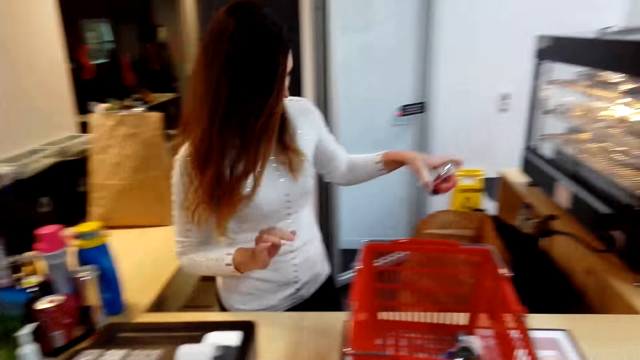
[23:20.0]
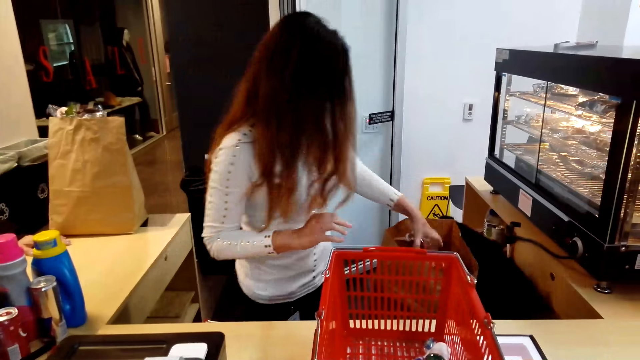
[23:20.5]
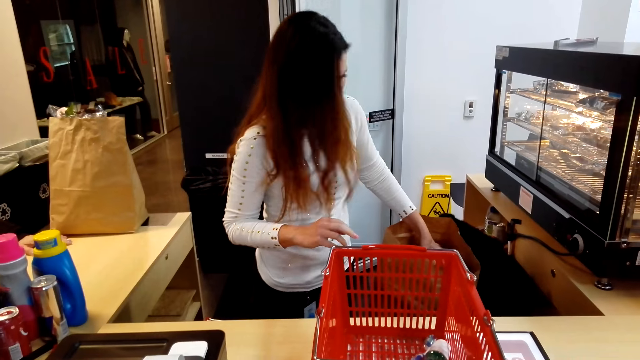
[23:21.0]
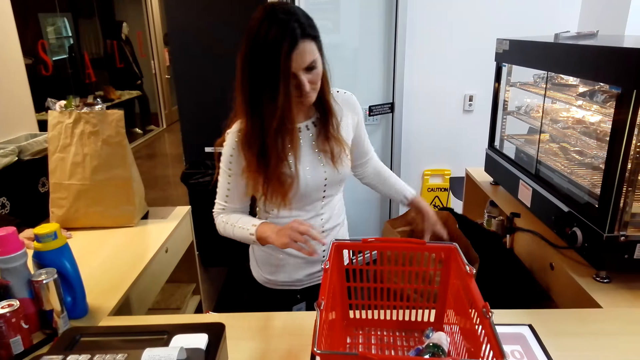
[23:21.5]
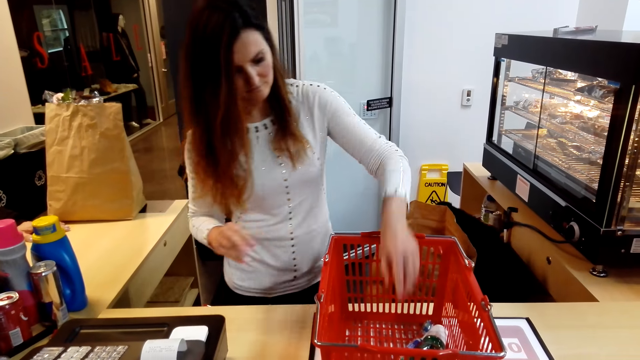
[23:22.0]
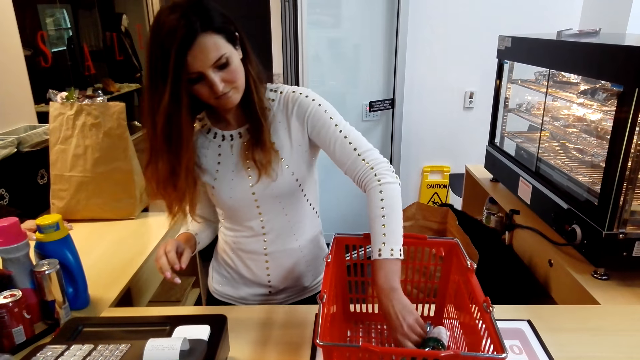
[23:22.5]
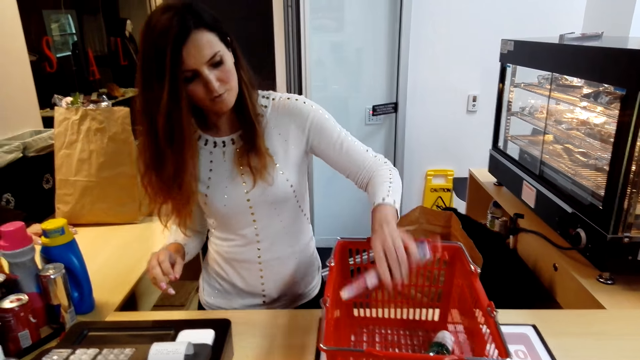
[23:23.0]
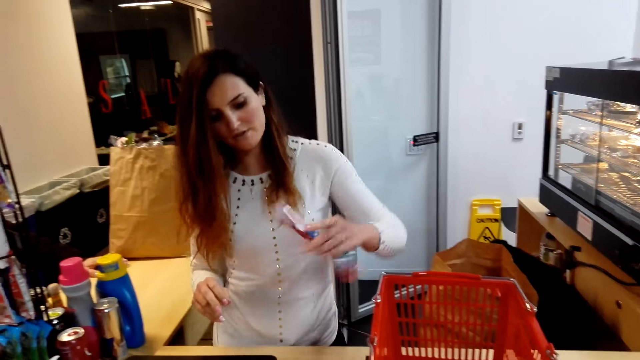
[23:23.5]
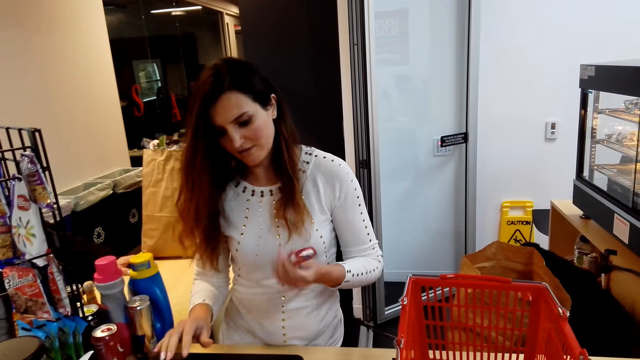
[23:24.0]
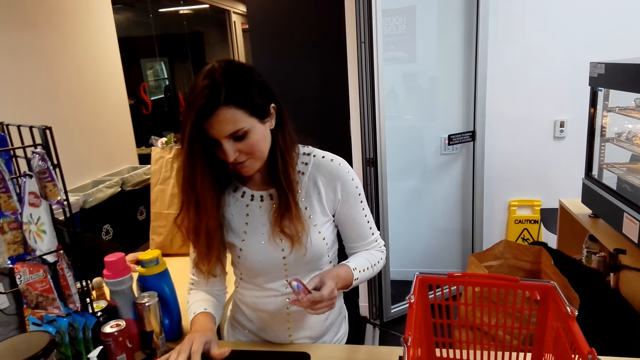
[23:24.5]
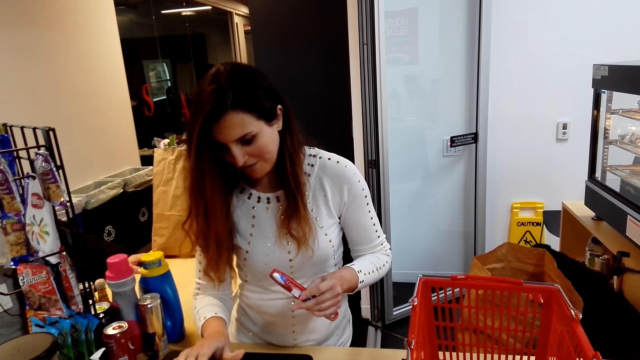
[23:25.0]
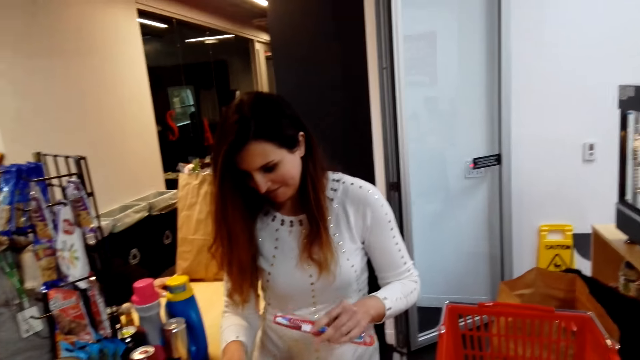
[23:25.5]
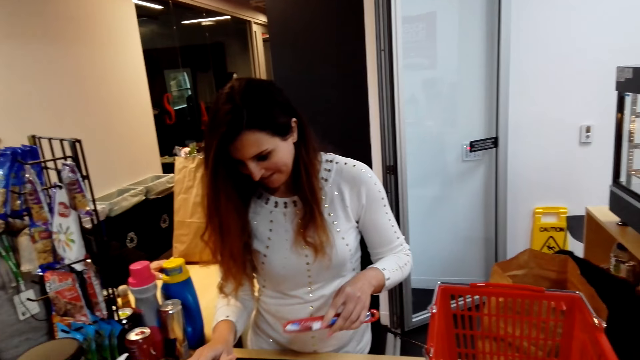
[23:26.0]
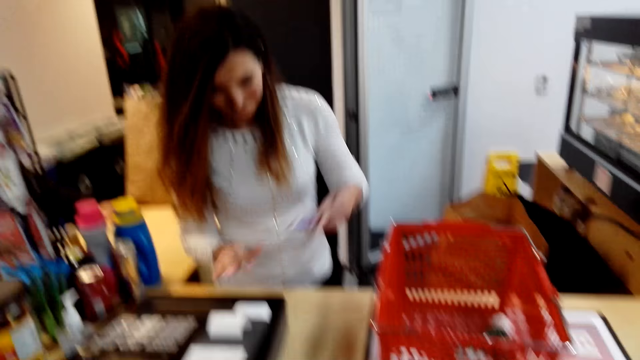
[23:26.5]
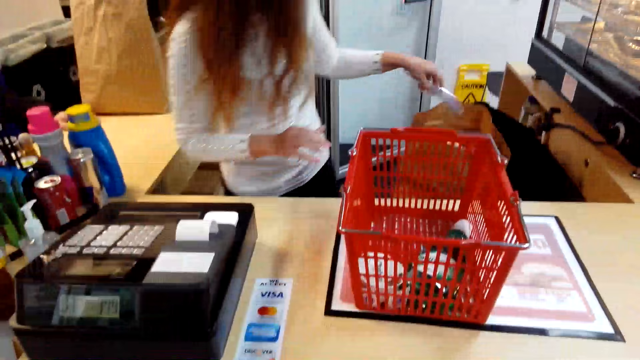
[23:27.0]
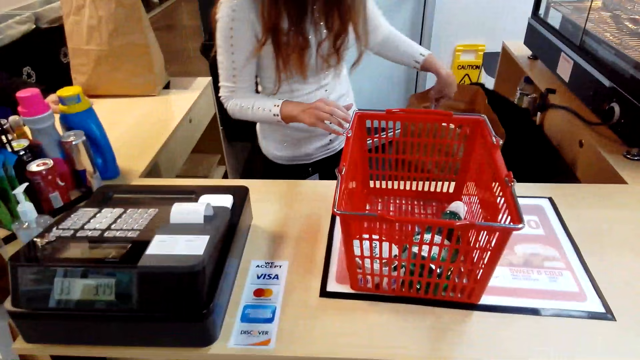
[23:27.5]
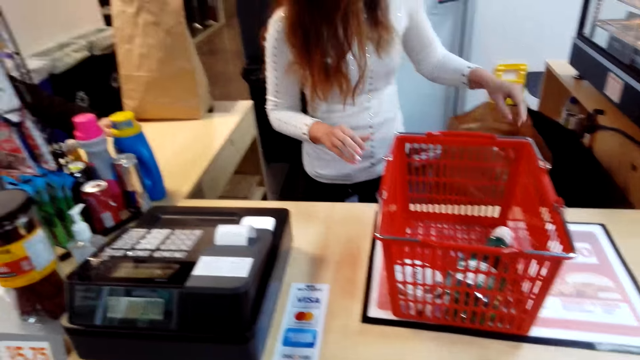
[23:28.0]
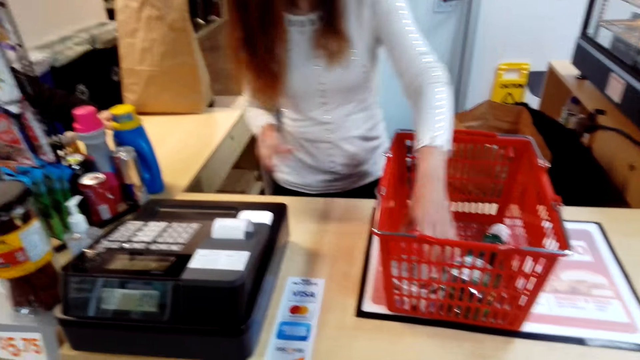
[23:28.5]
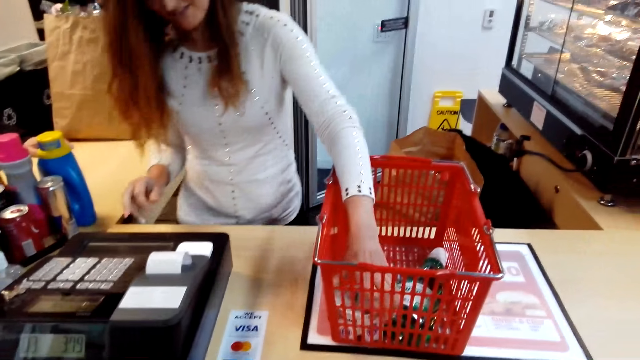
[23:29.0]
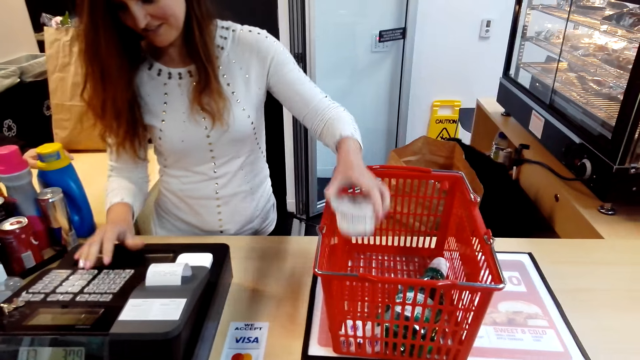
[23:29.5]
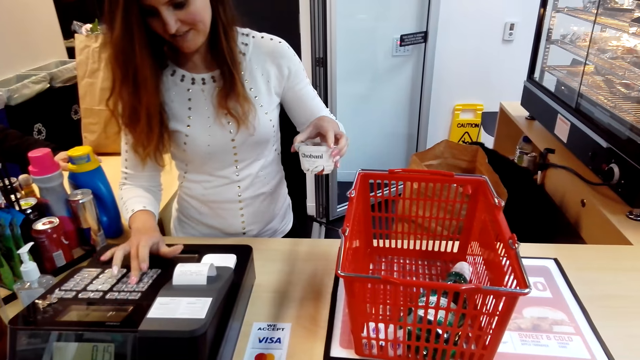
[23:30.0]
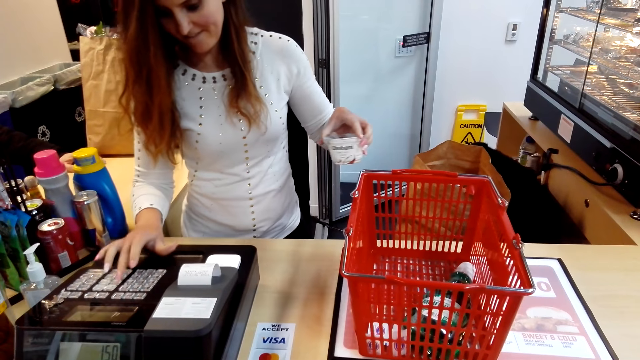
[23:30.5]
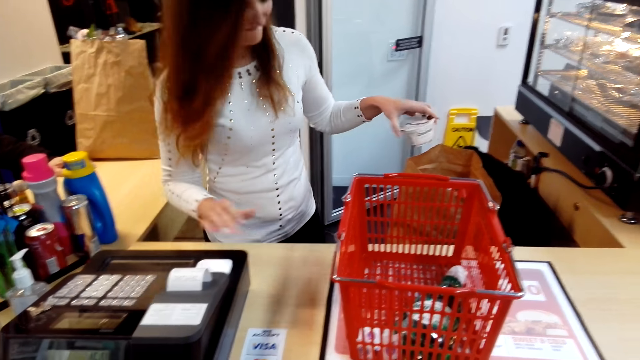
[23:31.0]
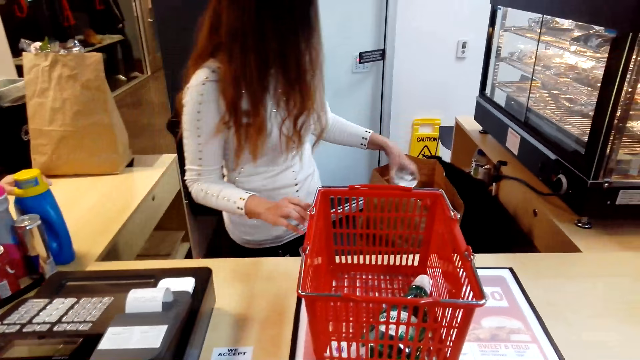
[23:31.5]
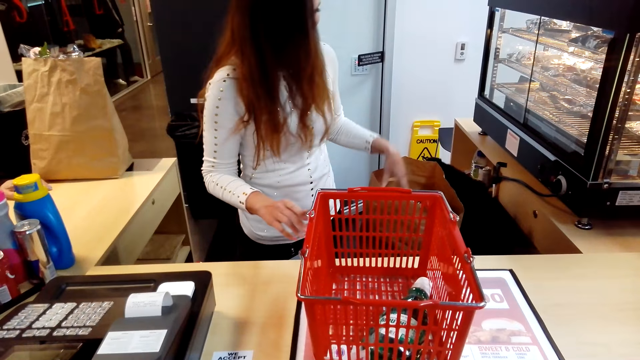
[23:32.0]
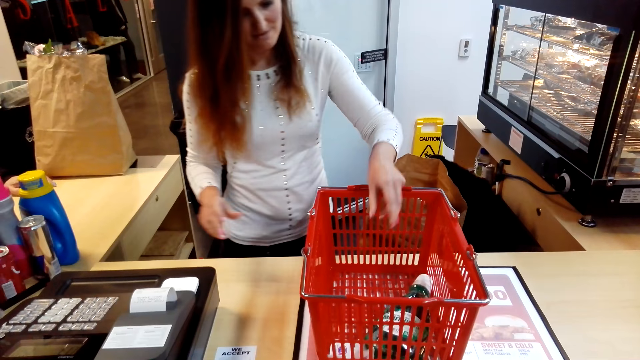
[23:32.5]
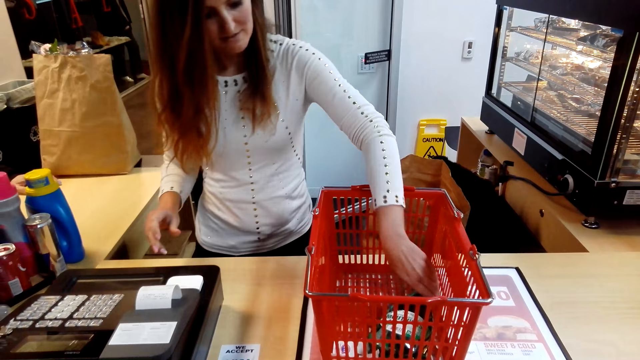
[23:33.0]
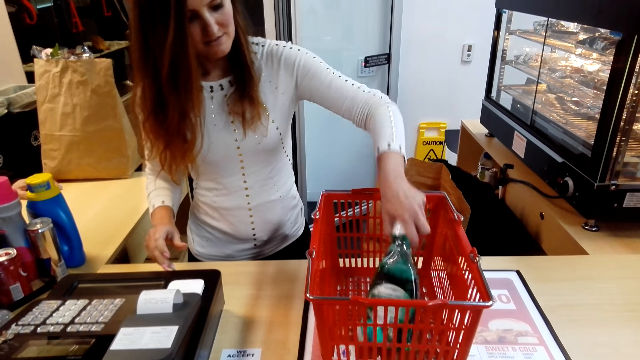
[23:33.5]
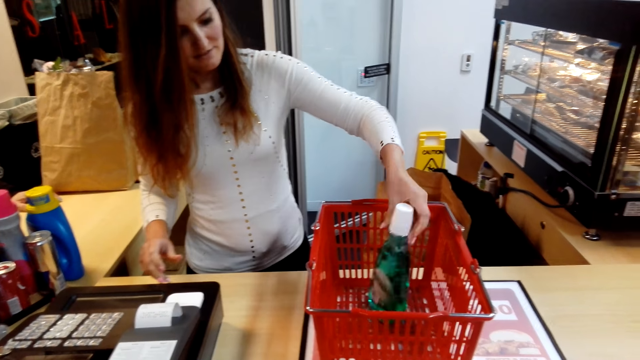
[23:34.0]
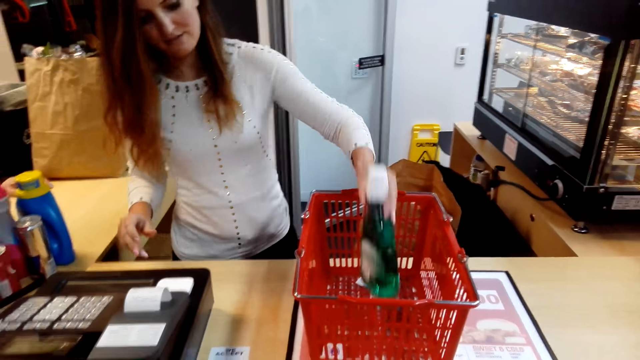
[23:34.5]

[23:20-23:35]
A girl puts the container in the carrier bag. The girl picks a toothbrush from the basket and enters figures in the cashier machine. The camera wearer laughs. The girl puts the toothbrush in the carrier bag, picks yoghurt from the basket, enters figures in the cashier machine, puts the yoghurt in the carrier bag and picks a bottle of liquid soap from the basket.

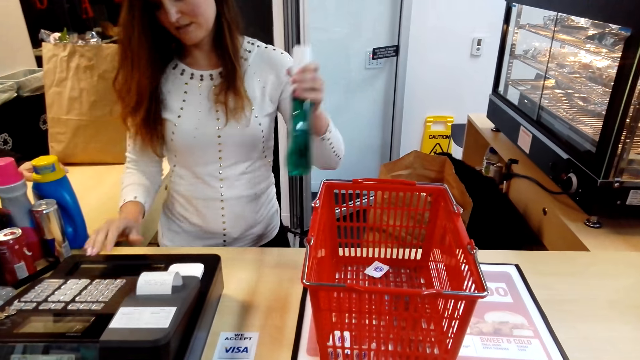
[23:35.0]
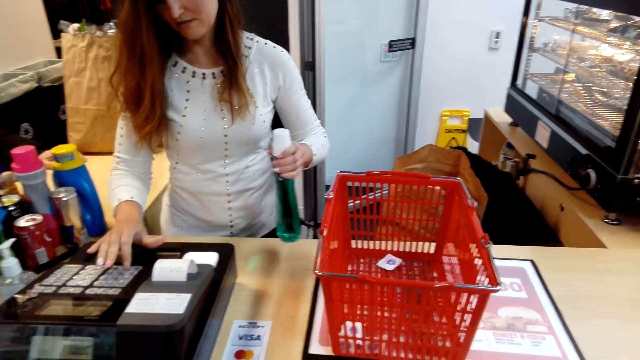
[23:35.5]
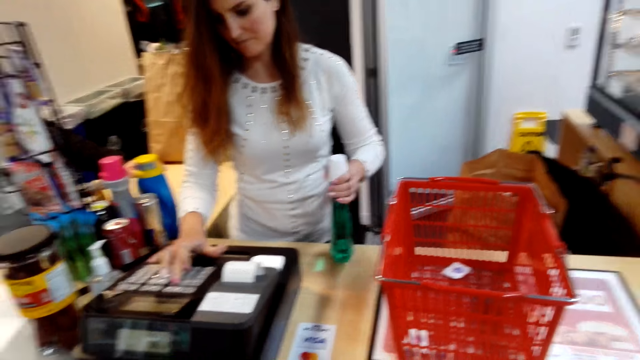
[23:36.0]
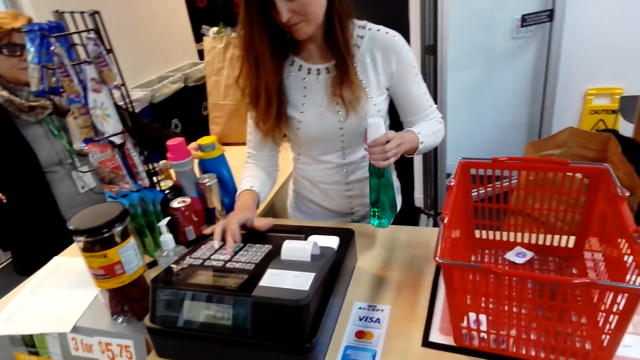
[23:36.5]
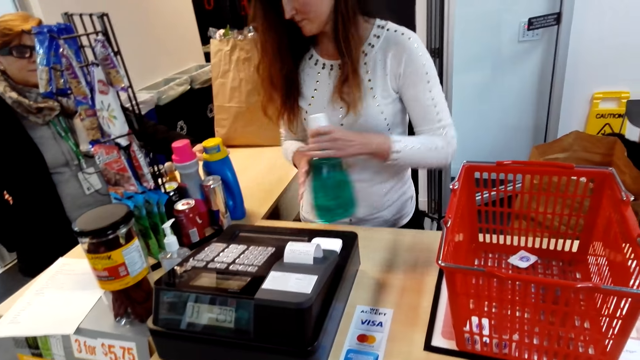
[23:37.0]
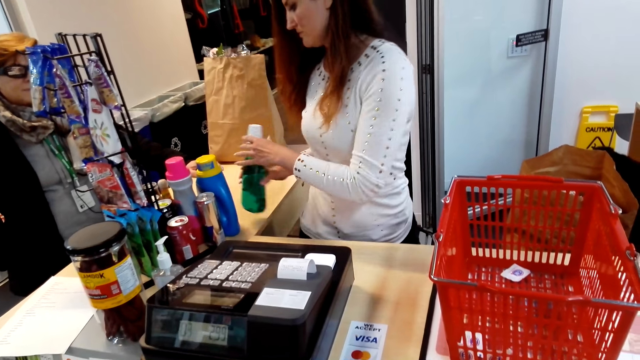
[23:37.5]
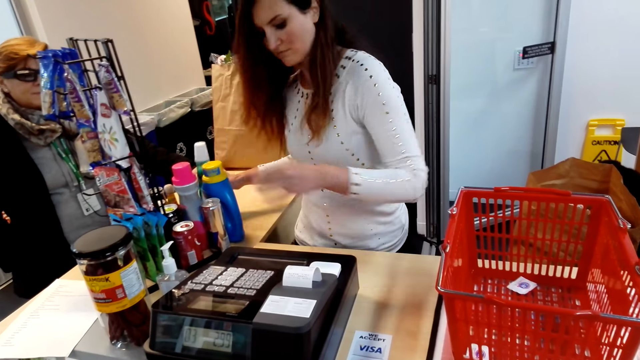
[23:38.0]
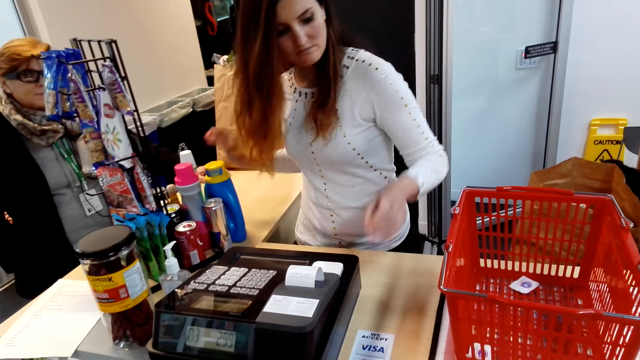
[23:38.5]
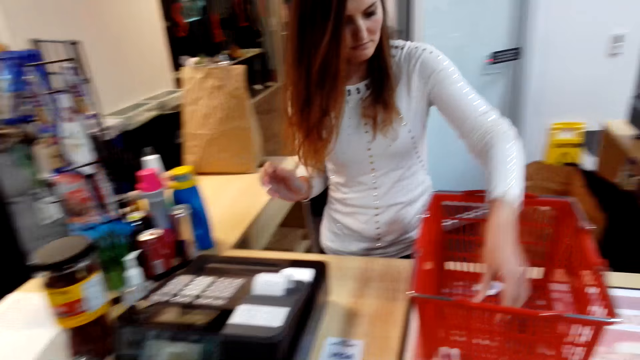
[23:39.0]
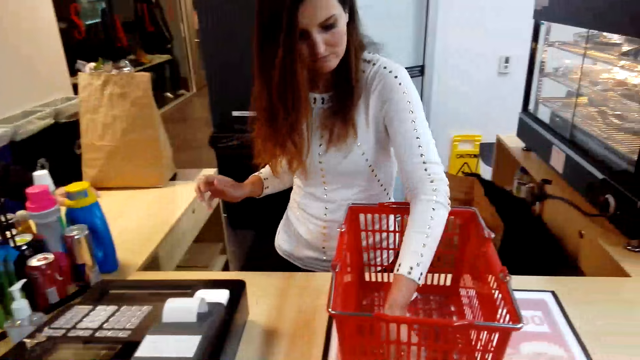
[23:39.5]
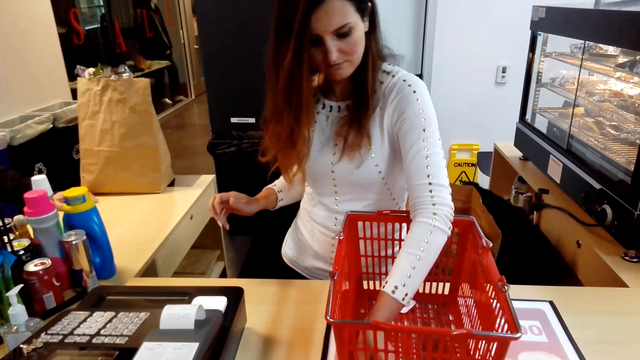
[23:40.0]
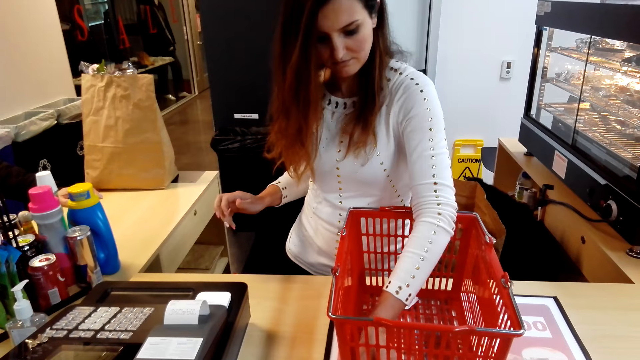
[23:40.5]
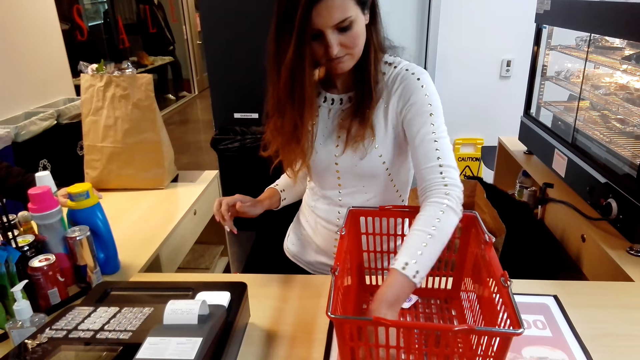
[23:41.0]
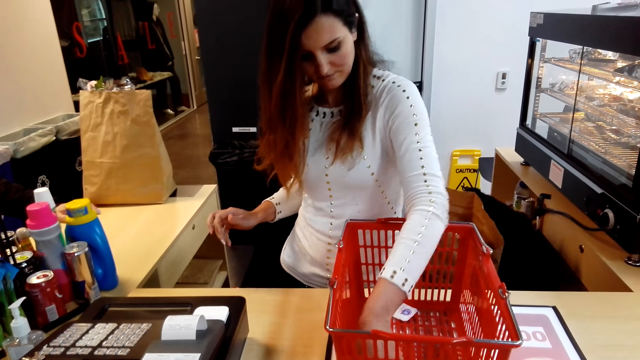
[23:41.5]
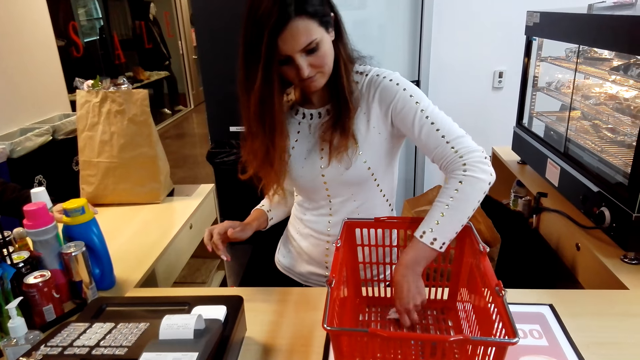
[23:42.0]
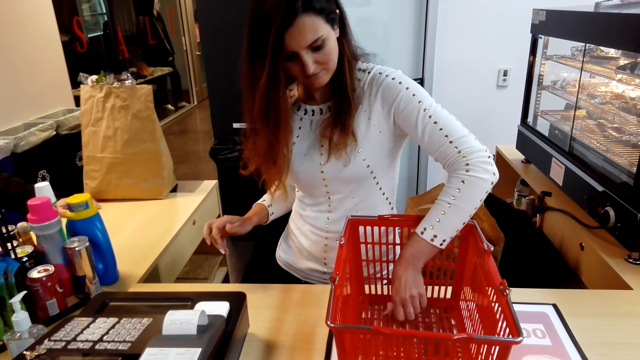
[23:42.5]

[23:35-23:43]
A girl enters figures in the cashier machine and puts the bottle on the countertop. The camera wearer picks papers from the basket. The girl picks something from the basket.
